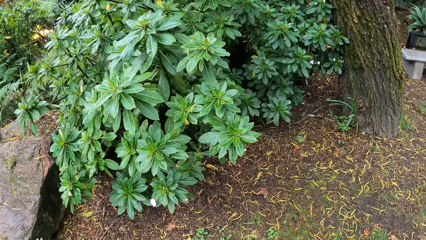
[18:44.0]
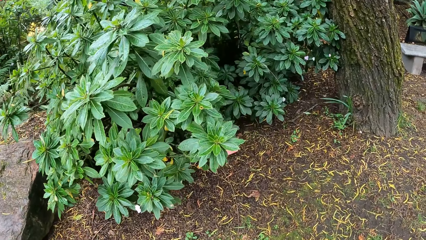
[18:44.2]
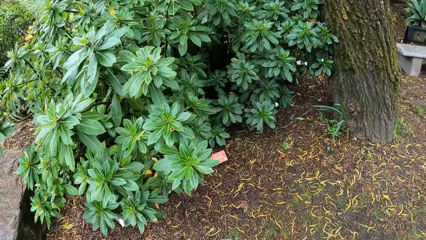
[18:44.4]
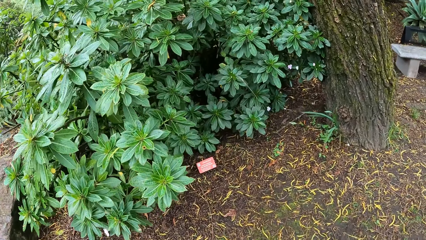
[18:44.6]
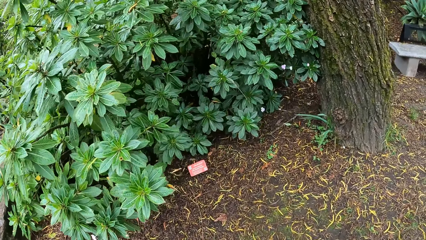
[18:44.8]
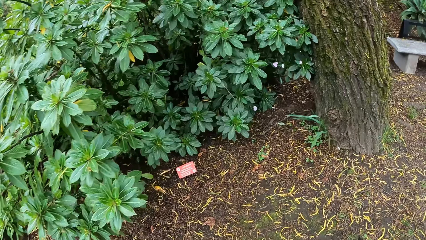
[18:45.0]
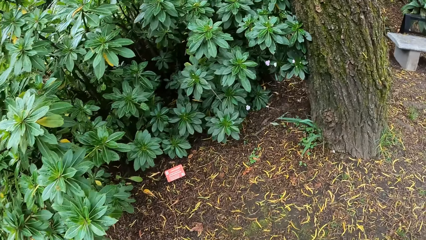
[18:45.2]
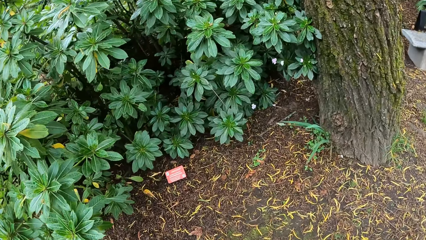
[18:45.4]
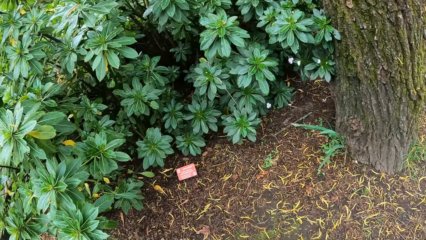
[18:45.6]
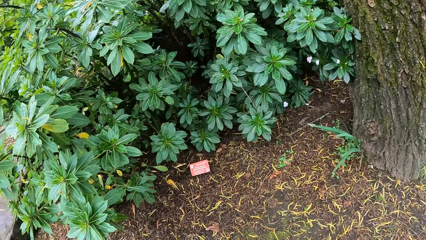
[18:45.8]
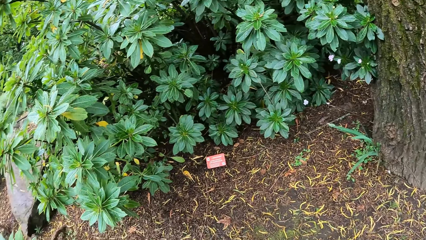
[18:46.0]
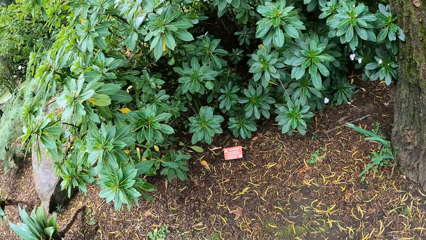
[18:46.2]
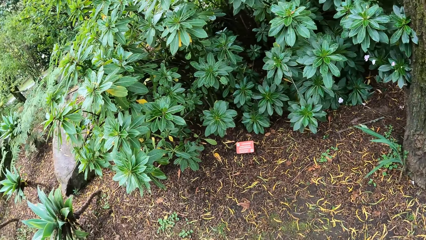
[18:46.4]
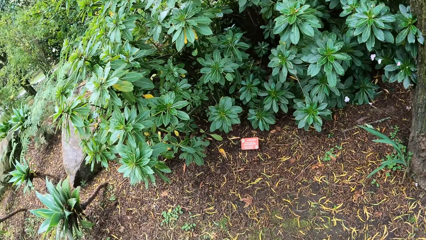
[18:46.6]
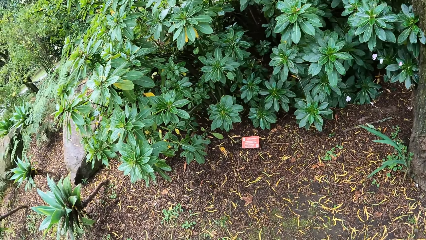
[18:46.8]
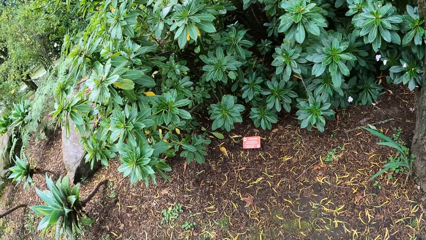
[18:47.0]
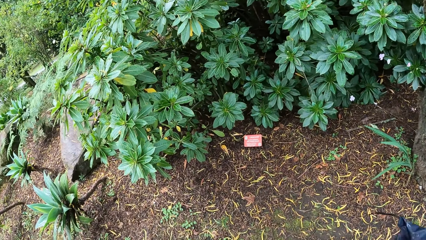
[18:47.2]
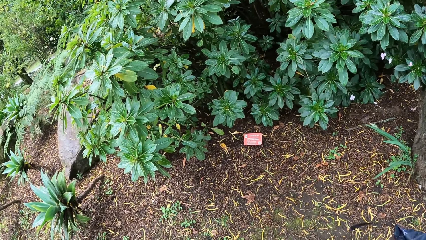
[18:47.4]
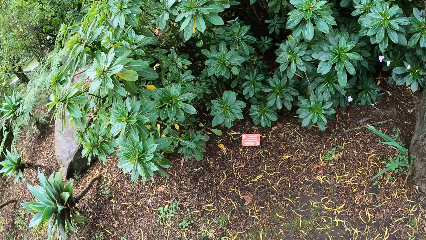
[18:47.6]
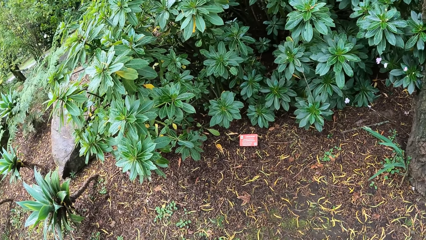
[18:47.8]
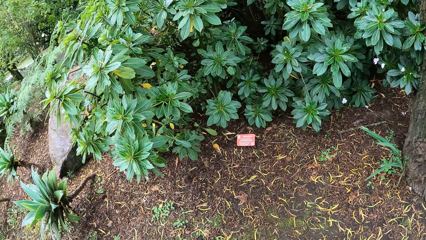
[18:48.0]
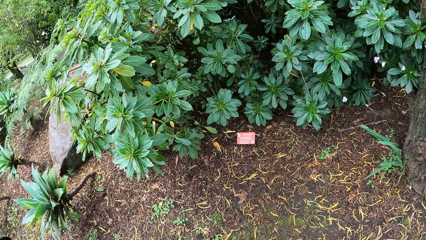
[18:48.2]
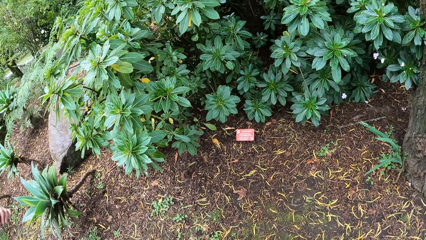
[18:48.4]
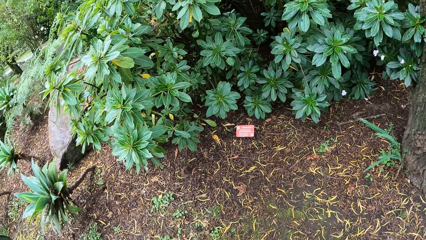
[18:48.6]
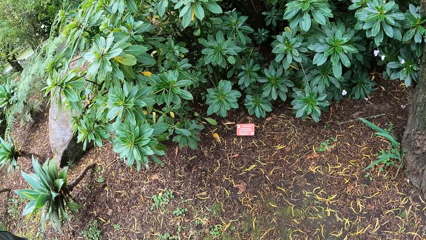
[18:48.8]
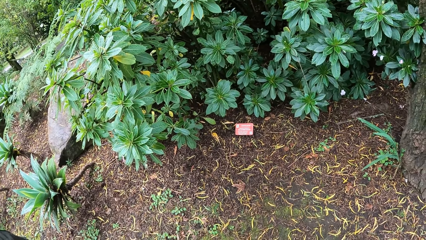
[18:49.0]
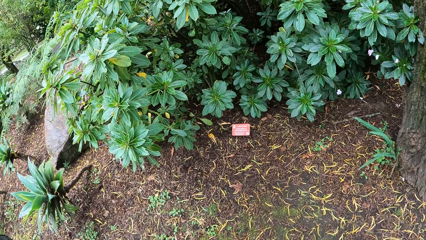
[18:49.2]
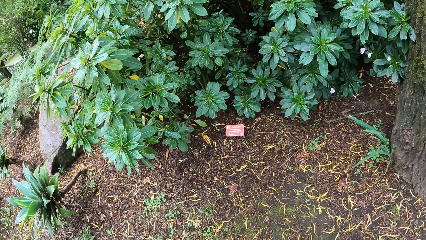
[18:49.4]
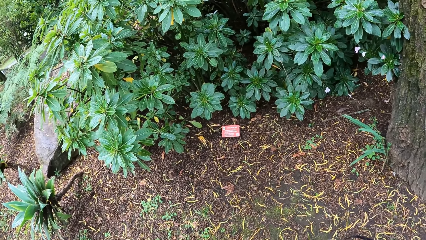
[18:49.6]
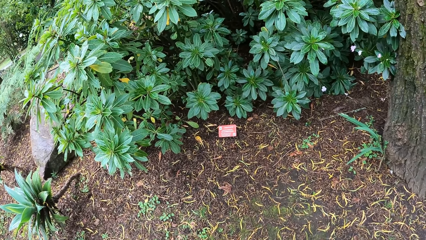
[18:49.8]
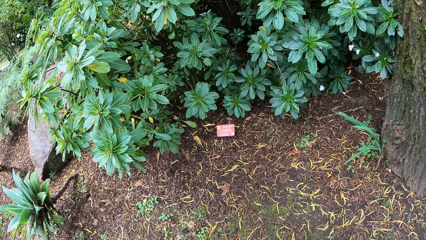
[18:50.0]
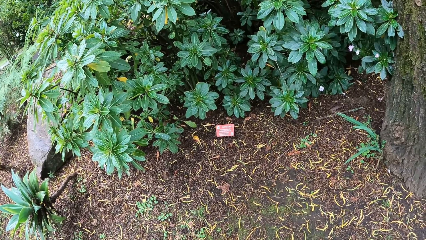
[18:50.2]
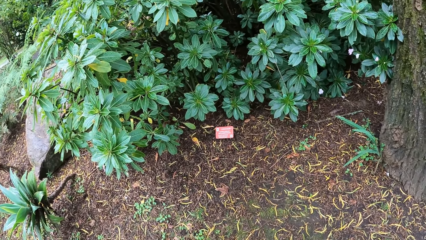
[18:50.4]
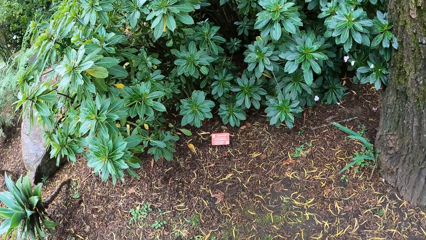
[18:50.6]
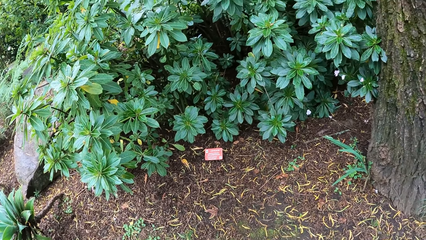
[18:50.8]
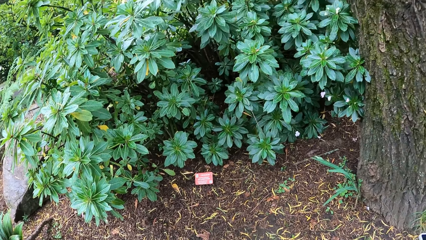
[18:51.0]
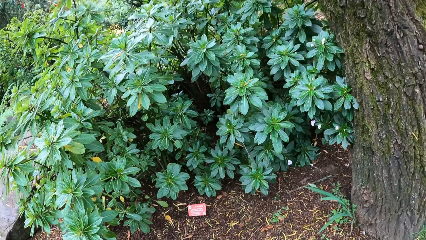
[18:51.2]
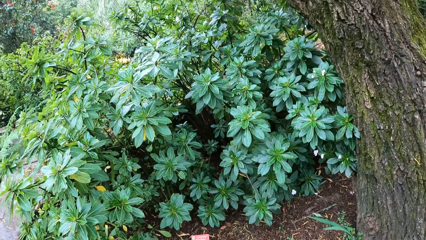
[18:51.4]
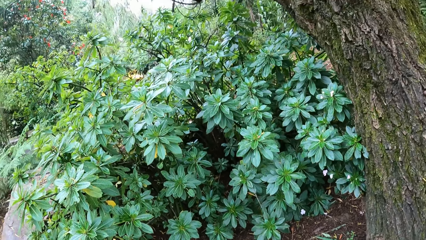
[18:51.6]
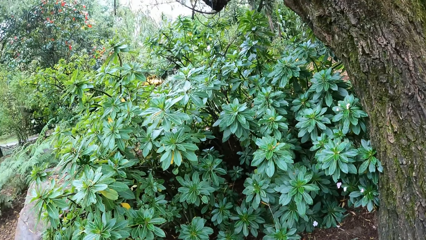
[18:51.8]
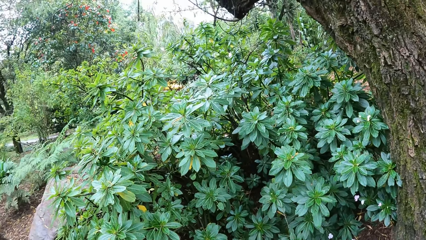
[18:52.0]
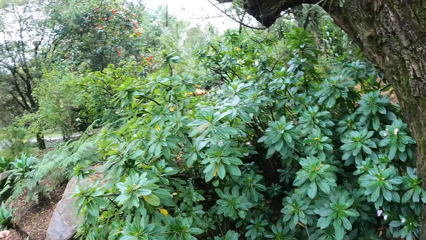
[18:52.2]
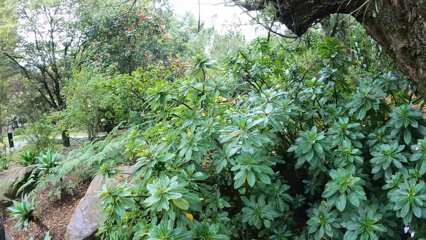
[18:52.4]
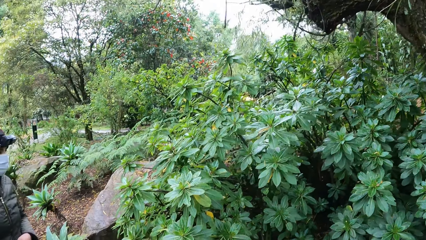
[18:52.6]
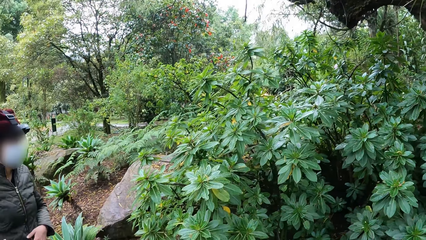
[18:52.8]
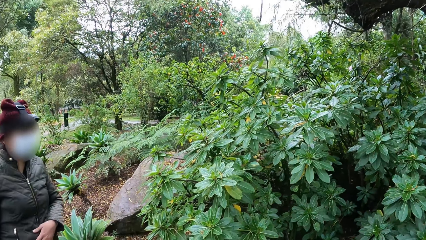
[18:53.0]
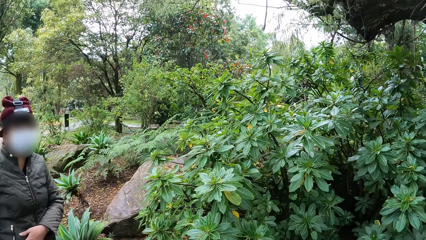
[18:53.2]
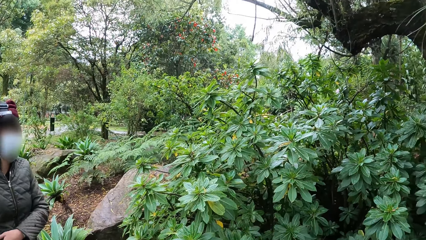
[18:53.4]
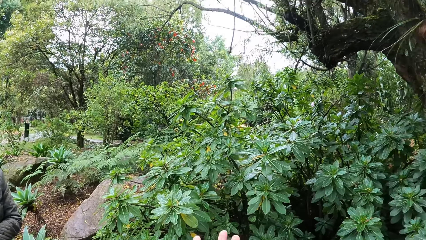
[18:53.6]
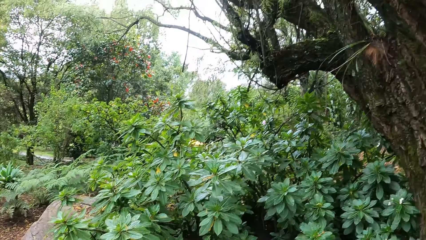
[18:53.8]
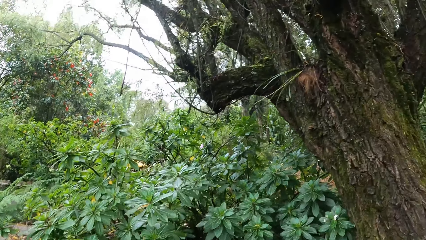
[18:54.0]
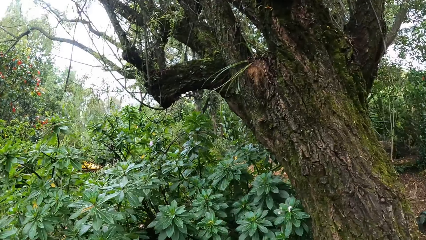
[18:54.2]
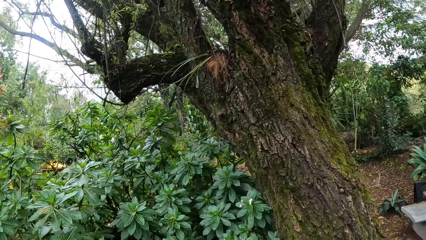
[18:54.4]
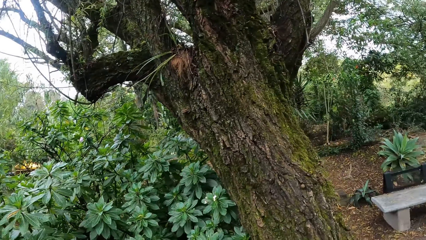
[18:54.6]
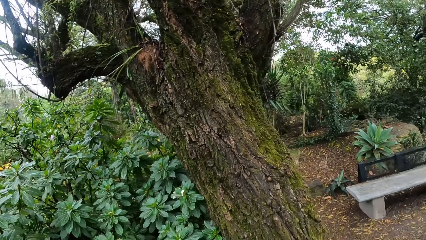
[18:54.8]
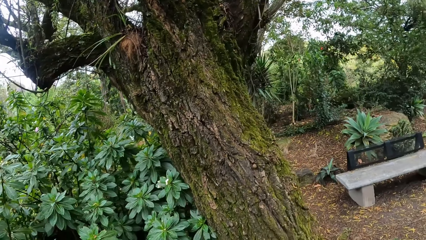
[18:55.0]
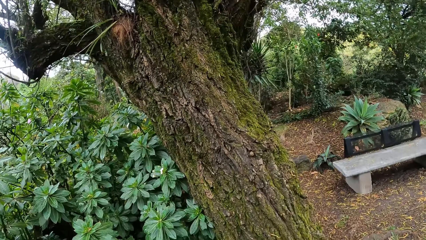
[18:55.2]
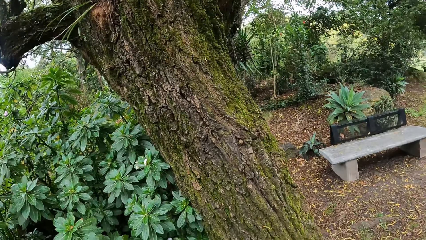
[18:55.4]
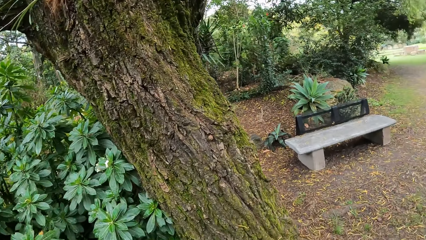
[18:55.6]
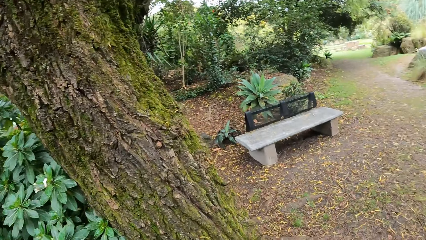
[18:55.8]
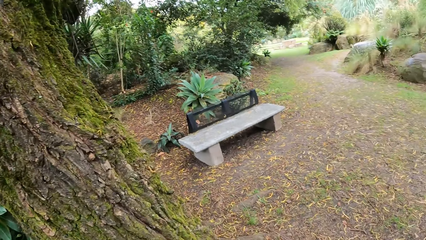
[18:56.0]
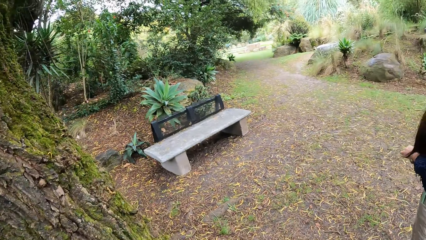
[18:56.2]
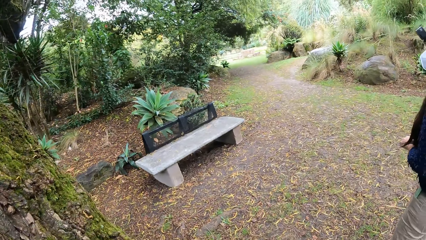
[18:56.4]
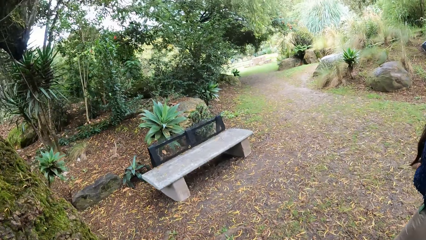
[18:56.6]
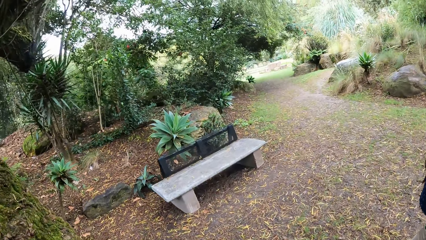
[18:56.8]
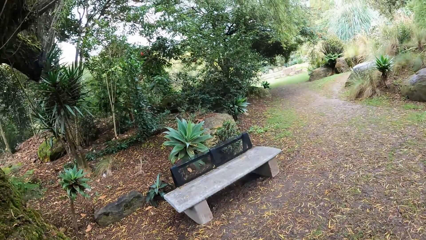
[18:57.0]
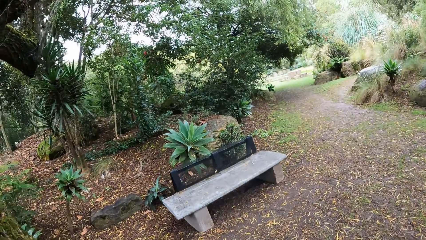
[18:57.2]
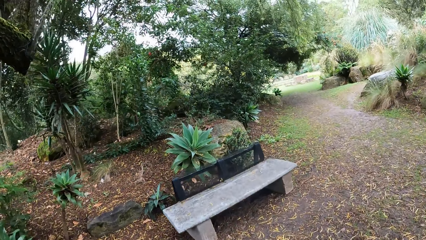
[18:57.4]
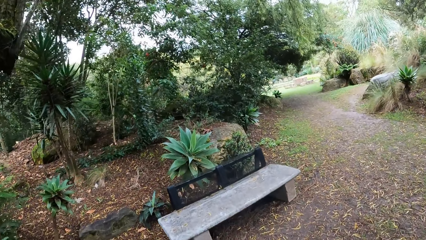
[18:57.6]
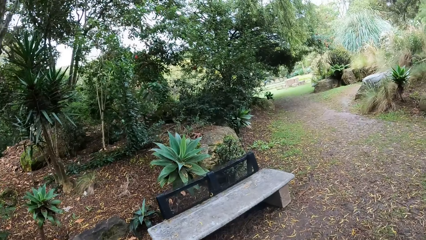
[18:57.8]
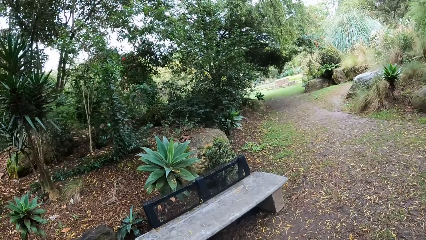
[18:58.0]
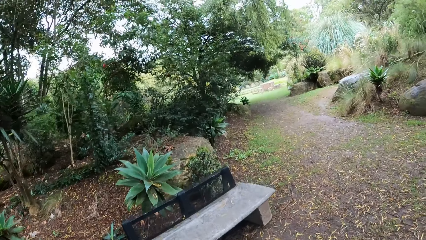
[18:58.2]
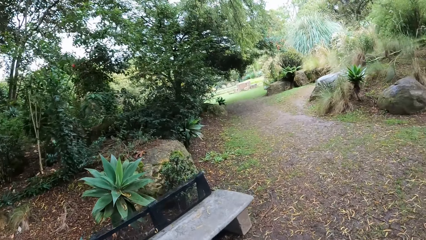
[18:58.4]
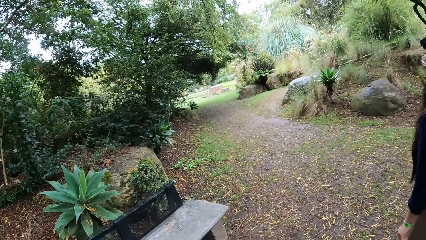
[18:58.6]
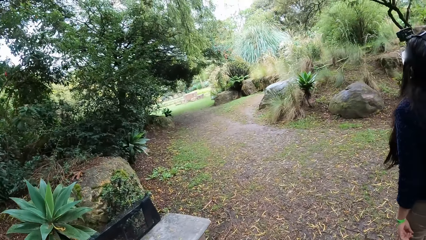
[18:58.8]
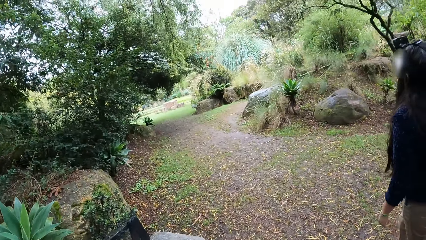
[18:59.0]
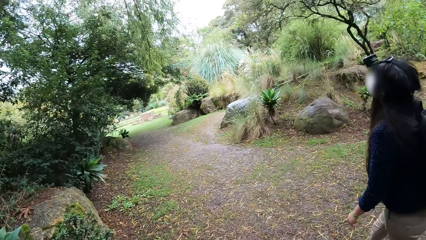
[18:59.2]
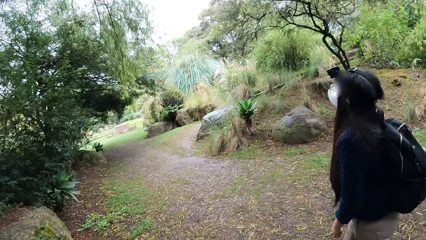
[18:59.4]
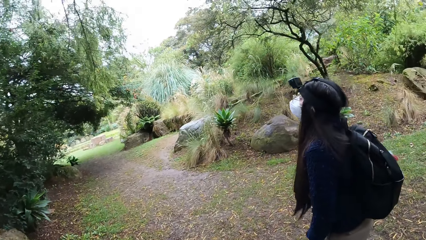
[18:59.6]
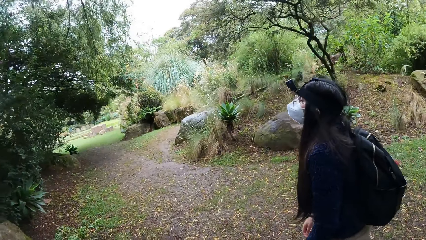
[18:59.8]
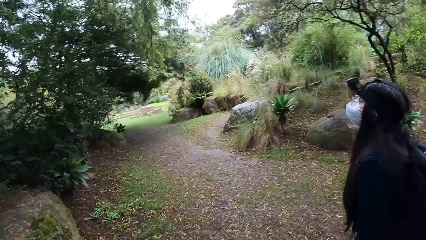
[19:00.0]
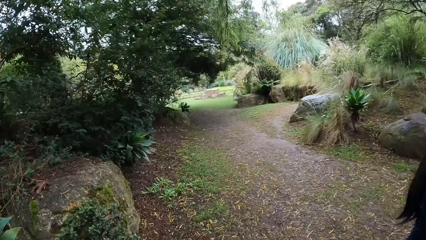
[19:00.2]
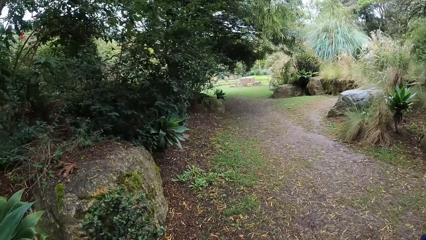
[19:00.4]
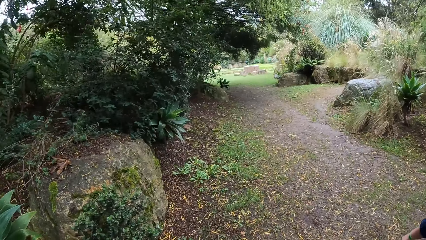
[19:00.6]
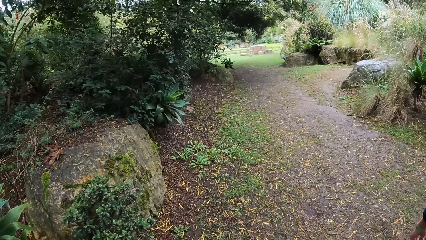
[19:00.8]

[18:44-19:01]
The camera wearer stops along the compound. They look around the compound. They walk around the compound.
